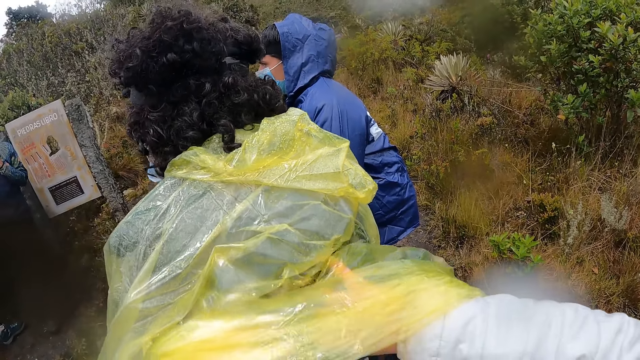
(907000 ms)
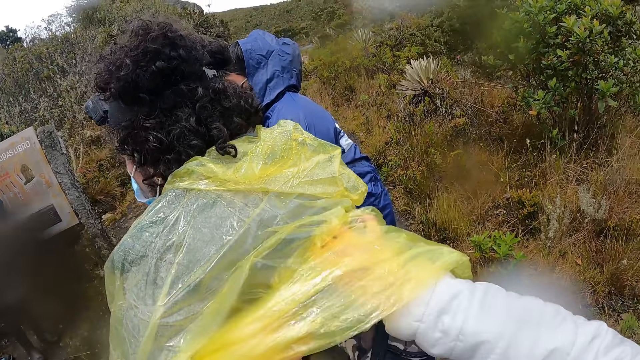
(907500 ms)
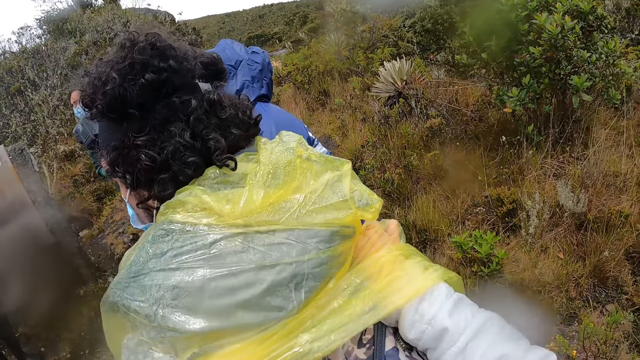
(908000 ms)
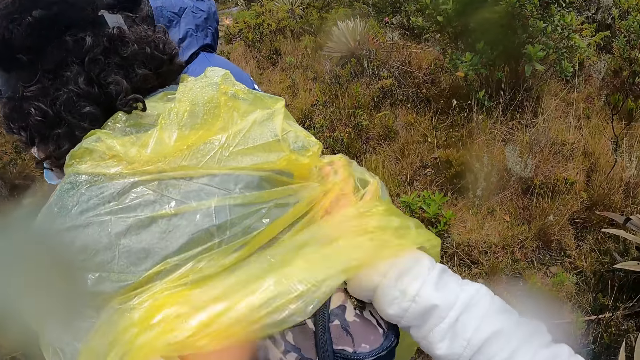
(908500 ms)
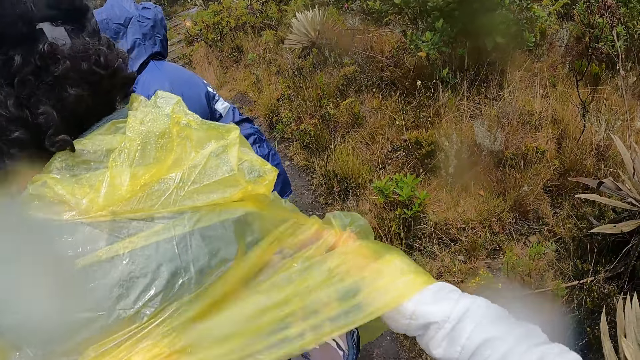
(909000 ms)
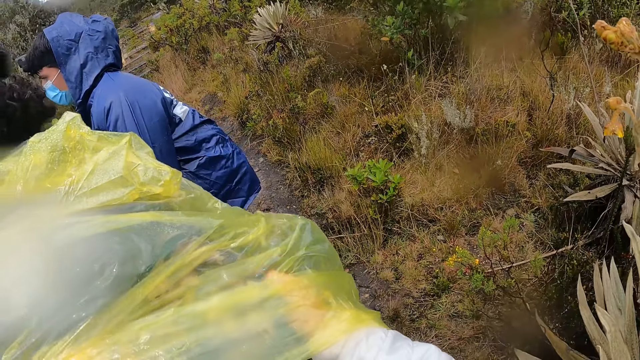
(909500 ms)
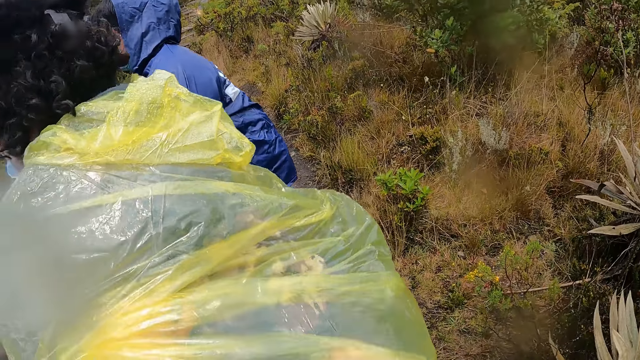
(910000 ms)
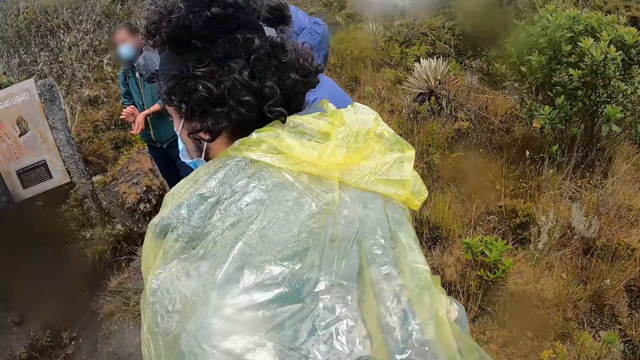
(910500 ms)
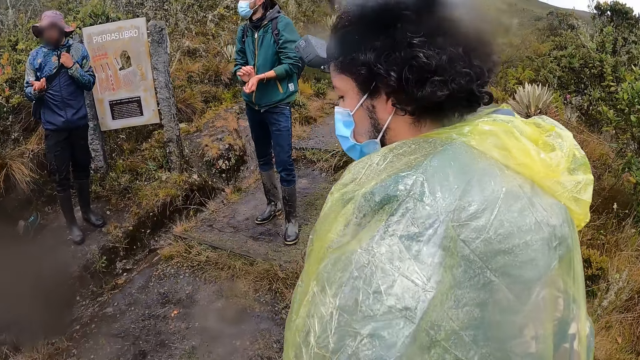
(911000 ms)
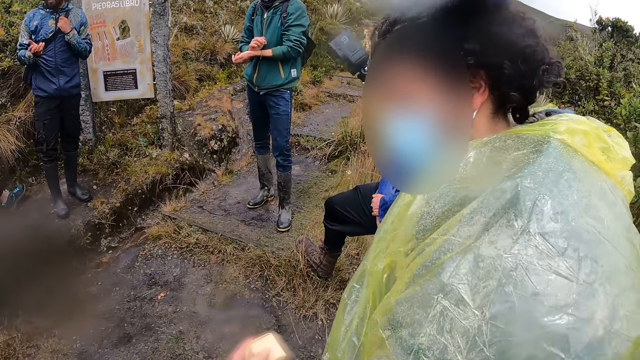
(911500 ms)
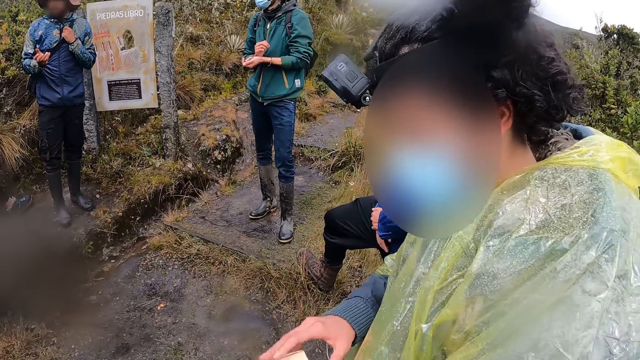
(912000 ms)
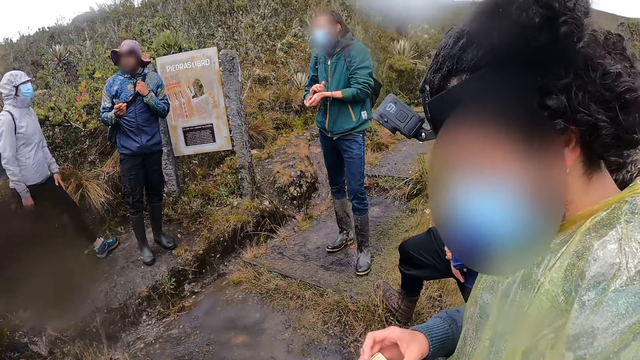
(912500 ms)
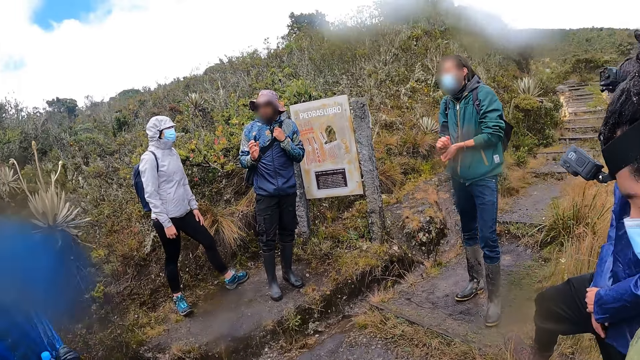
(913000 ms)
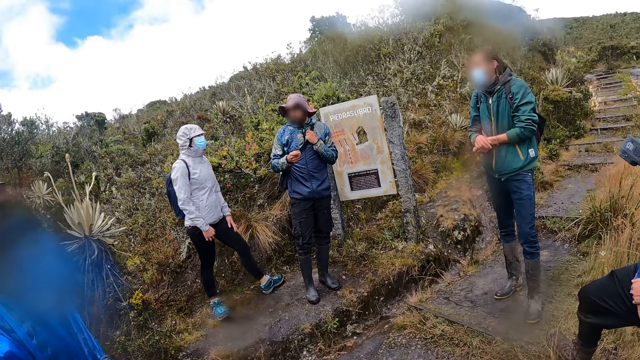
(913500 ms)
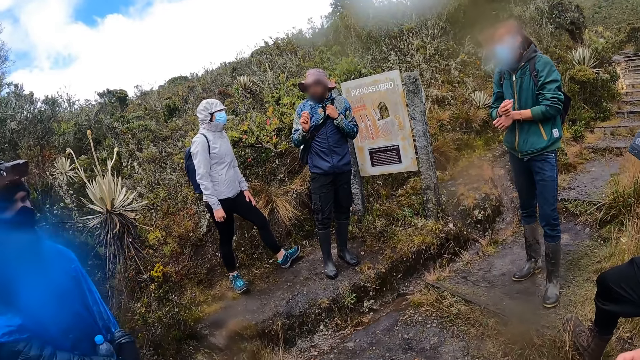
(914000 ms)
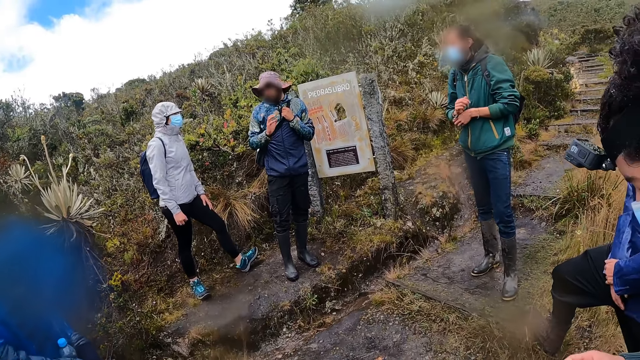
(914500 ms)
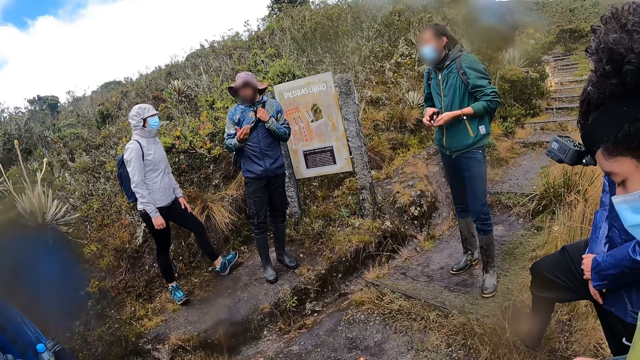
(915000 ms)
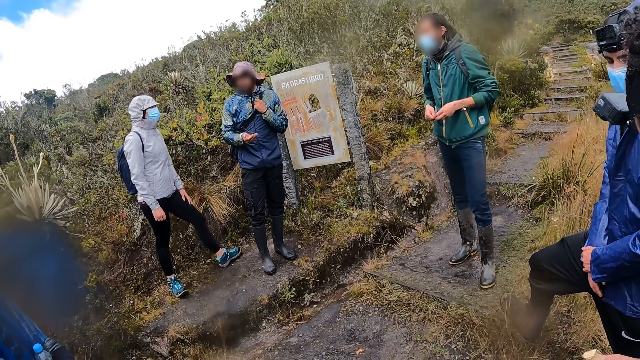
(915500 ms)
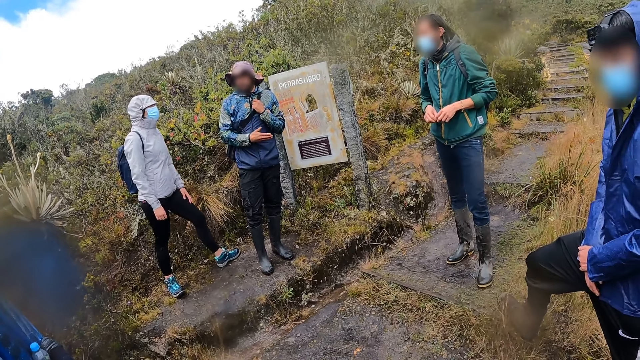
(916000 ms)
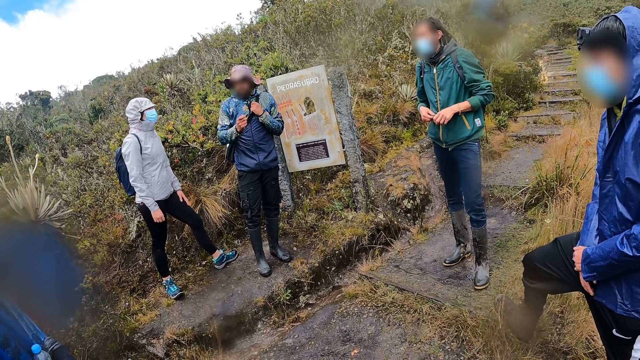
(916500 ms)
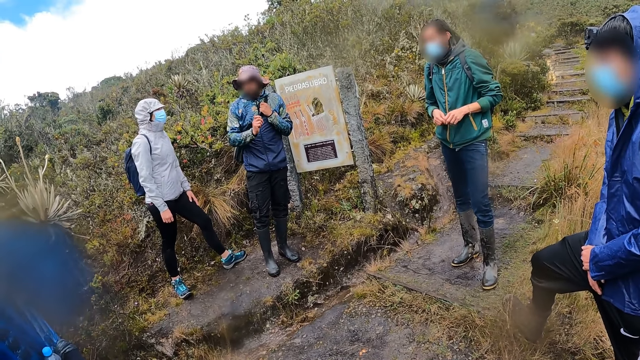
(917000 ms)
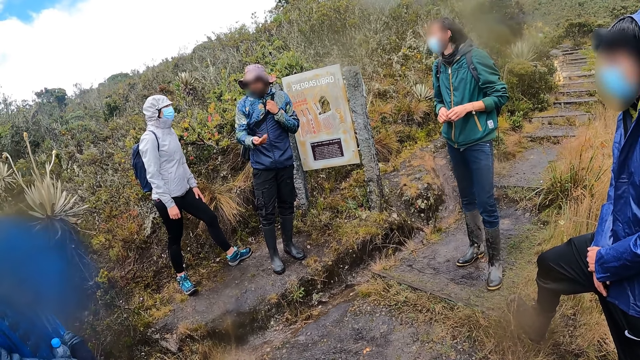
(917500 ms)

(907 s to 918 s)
The camera wearer adjusts the paper with hands. They look at a man. They look at a lady. They look at another man.

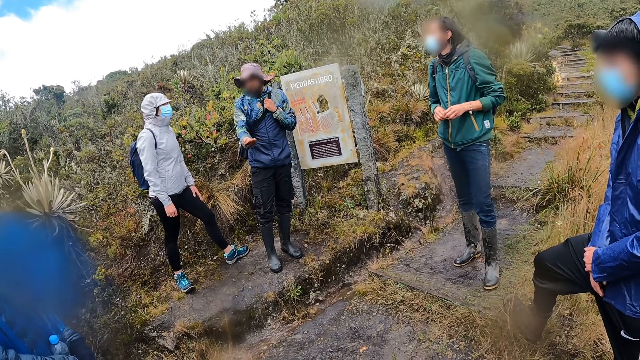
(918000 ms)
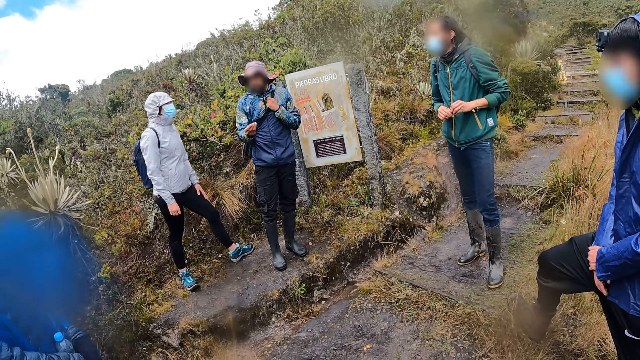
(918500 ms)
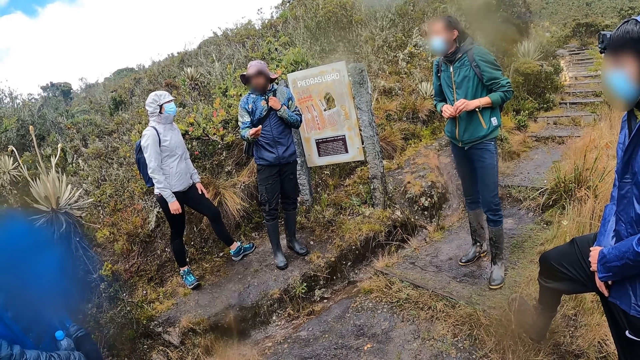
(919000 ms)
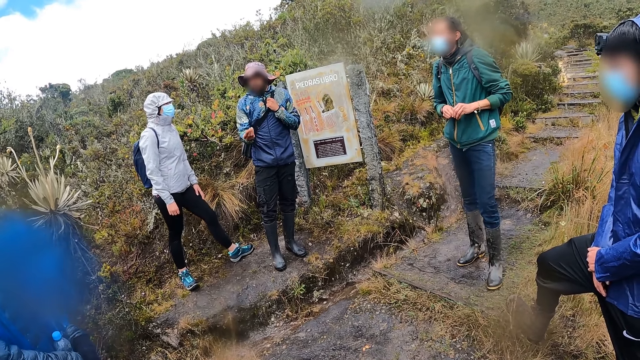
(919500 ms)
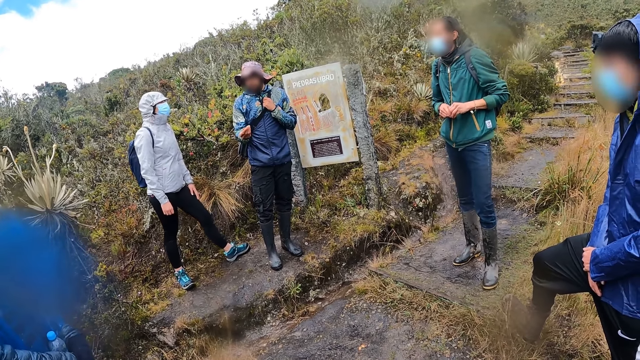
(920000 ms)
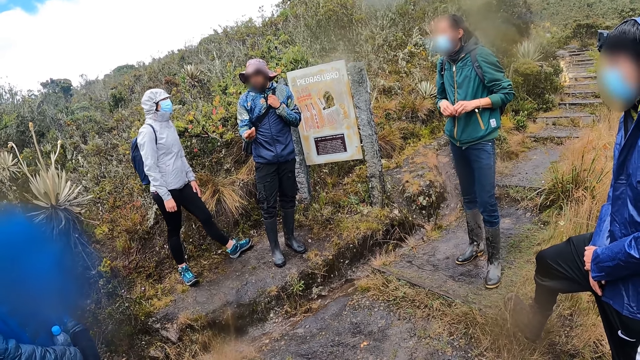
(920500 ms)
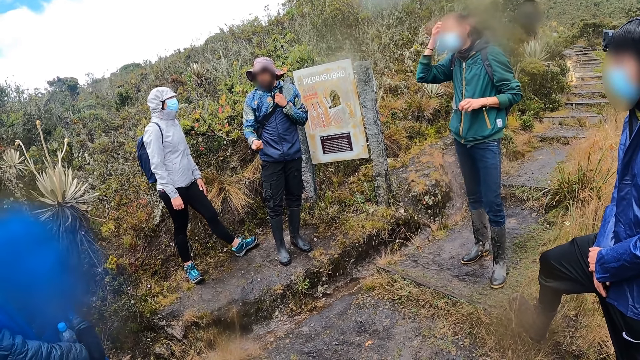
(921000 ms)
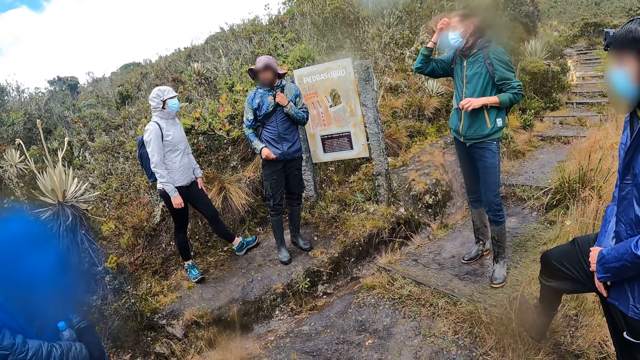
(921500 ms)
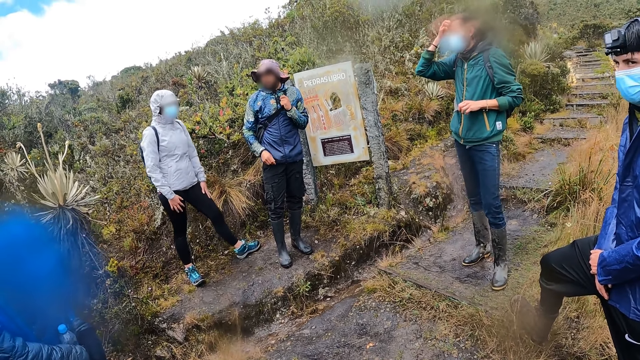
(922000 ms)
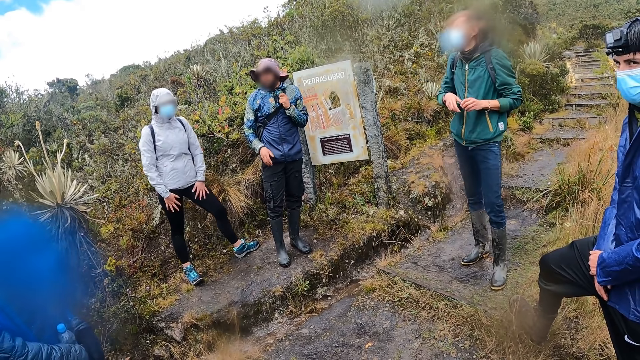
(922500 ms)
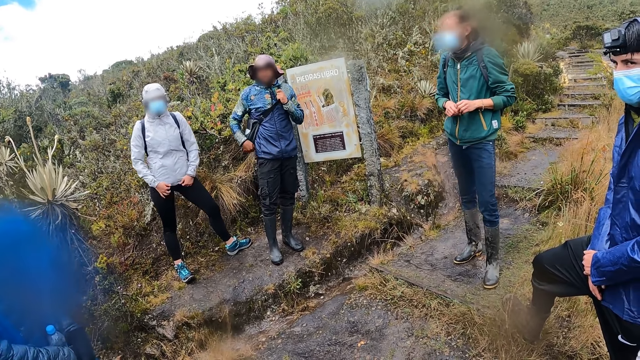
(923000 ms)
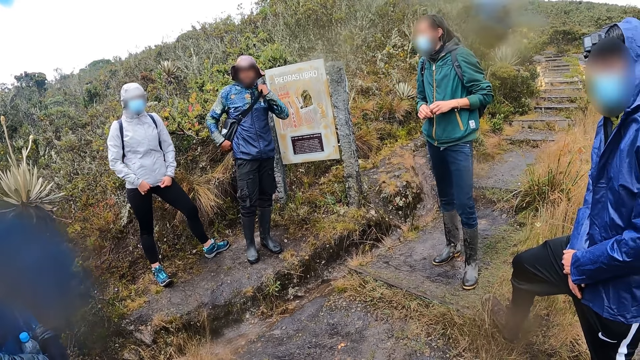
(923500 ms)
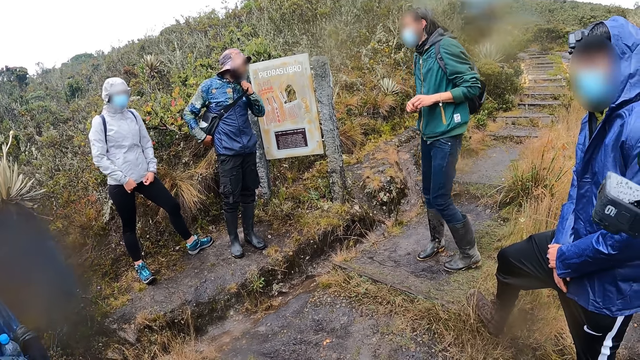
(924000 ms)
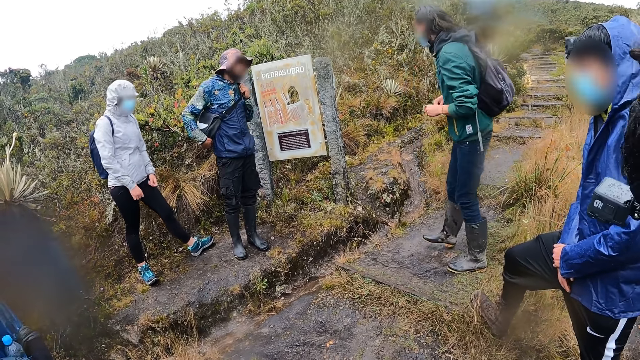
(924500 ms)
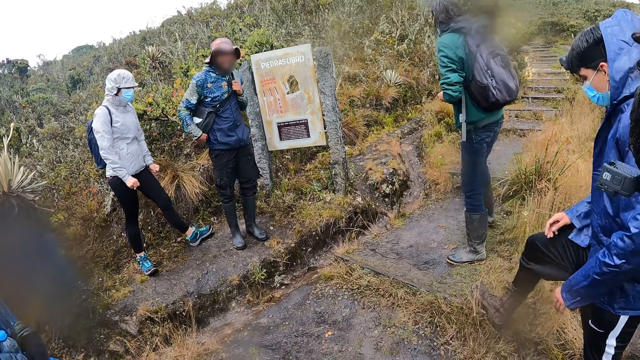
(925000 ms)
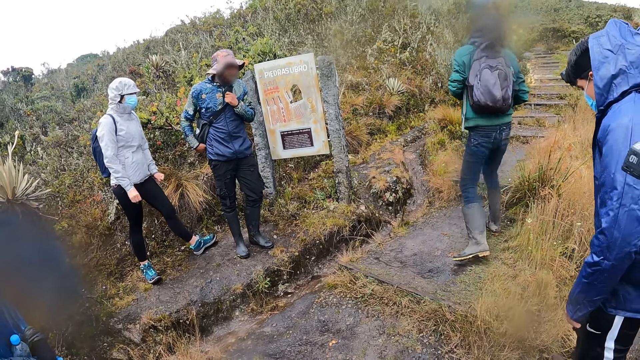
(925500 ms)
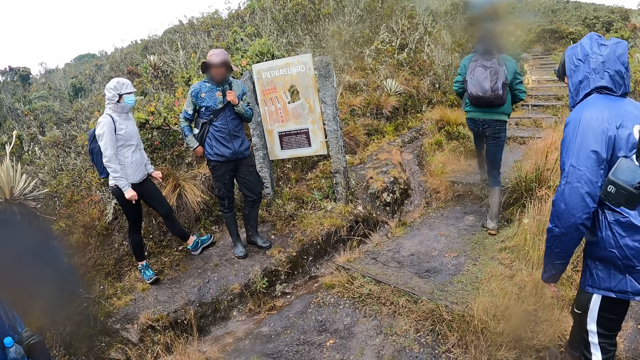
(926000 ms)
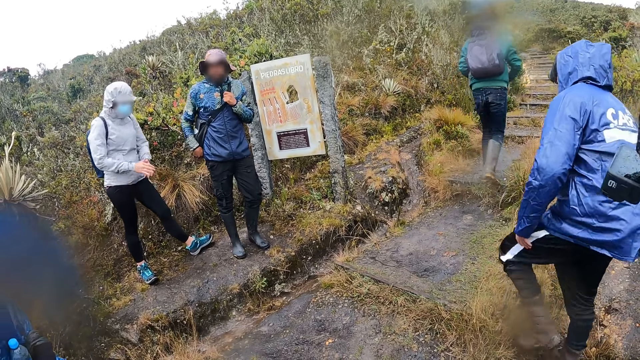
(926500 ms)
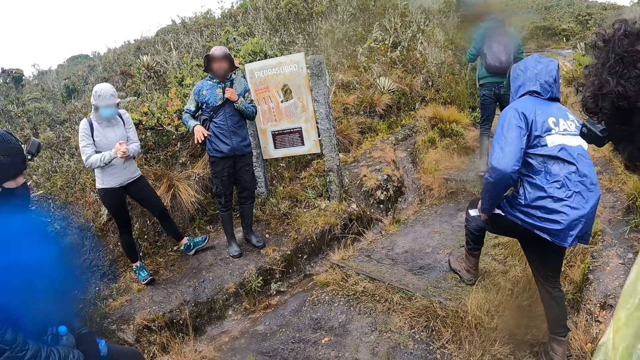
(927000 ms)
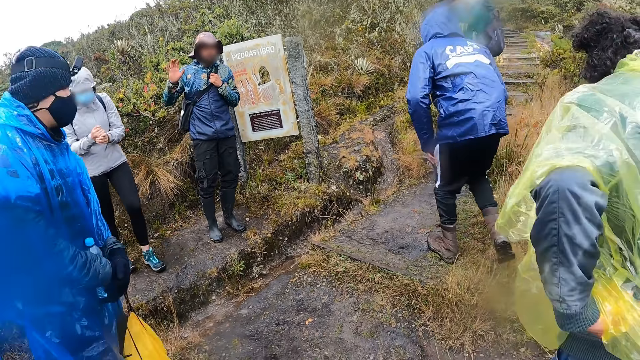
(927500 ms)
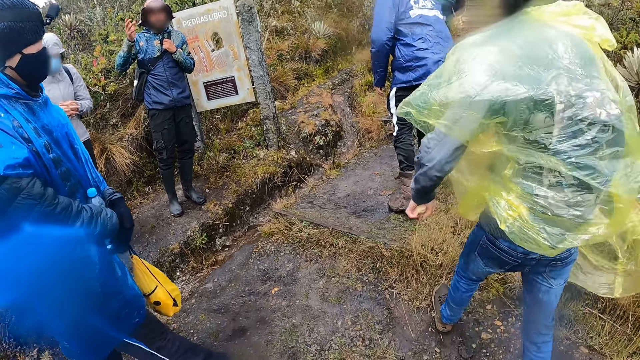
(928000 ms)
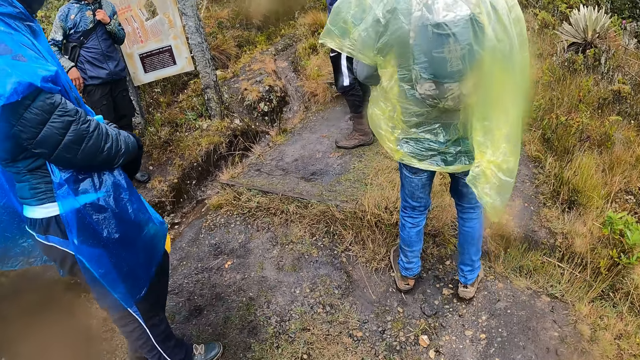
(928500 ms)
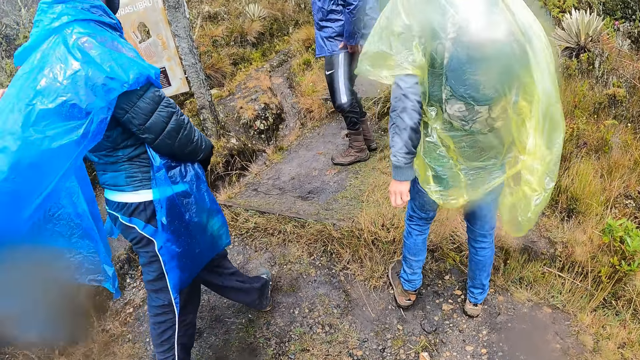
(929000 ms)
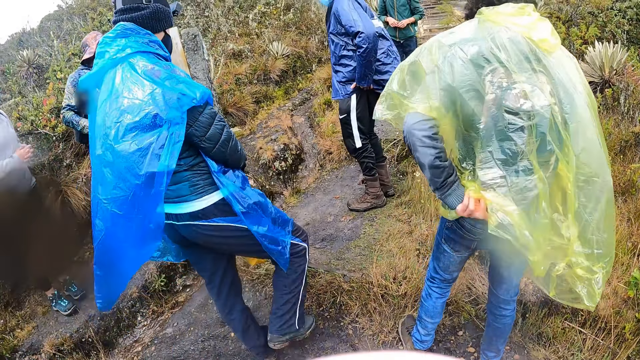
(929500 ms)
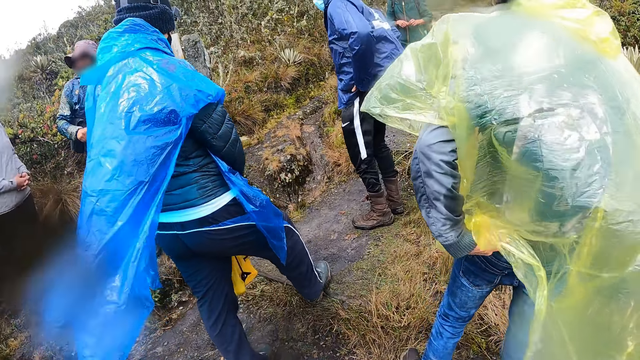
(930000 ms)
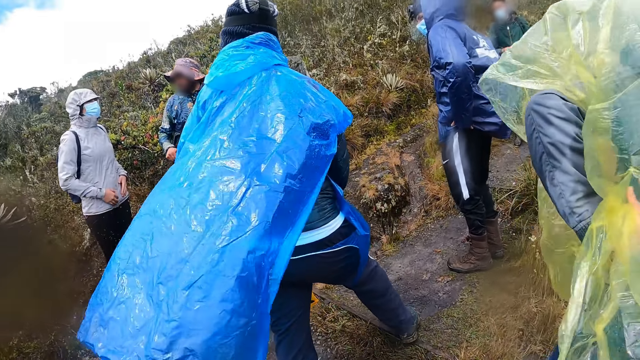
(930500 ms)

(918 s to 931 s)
A man touches the face. The man touches his hair with his right hand. Another man adjusts the bag with his hands. The first man walks up the hill with the camera wearer and the group of people. Another man walks around. Another man walks around. Another man walks around. Another man adjusts his rain coat with his left hand.
